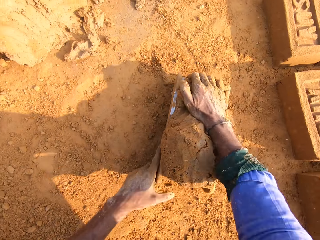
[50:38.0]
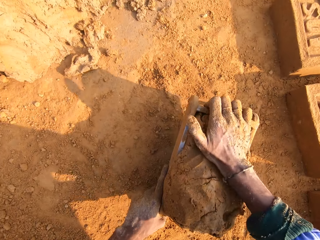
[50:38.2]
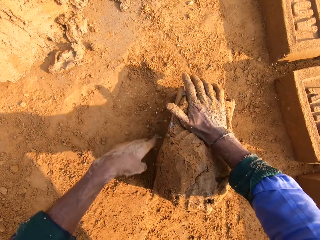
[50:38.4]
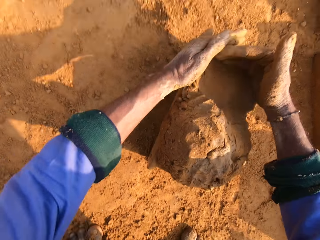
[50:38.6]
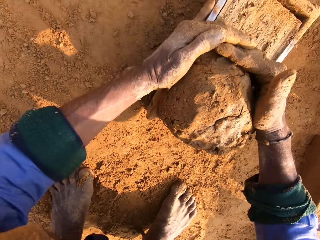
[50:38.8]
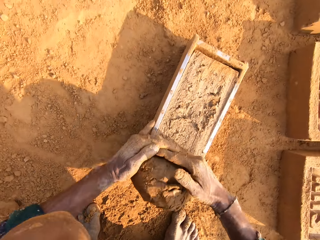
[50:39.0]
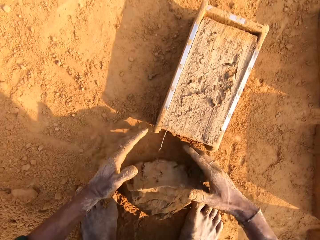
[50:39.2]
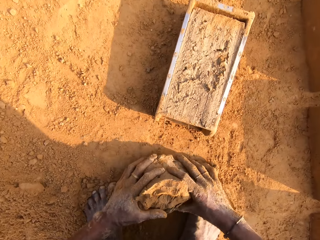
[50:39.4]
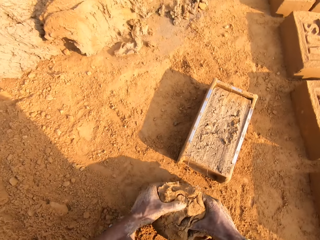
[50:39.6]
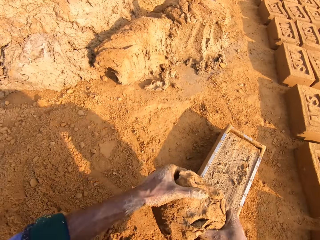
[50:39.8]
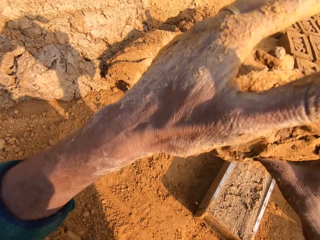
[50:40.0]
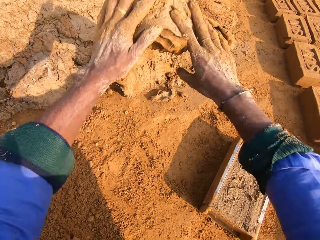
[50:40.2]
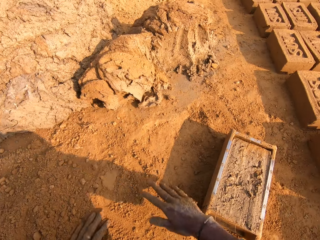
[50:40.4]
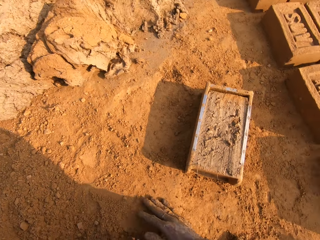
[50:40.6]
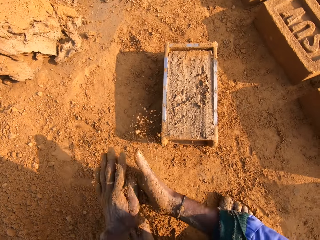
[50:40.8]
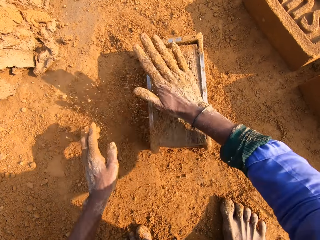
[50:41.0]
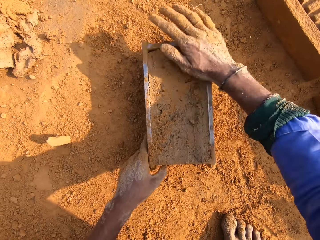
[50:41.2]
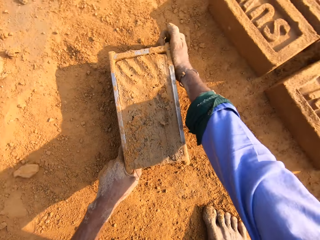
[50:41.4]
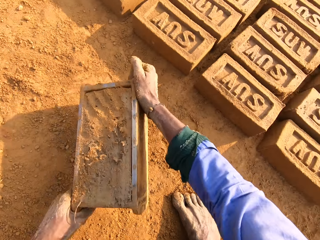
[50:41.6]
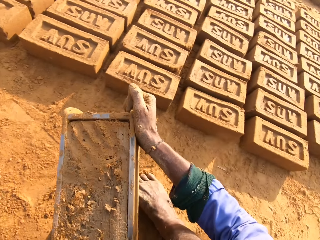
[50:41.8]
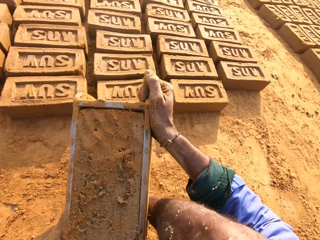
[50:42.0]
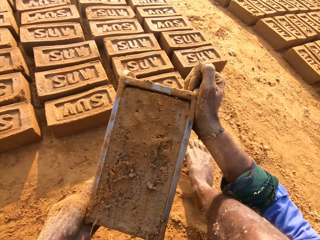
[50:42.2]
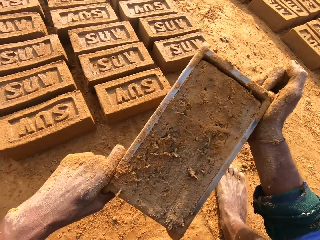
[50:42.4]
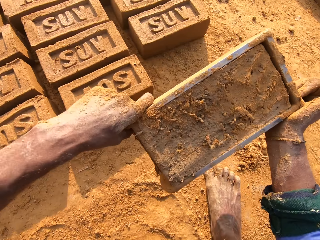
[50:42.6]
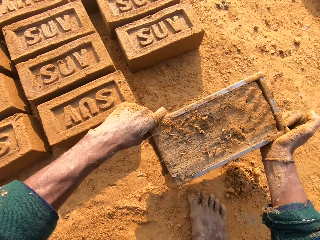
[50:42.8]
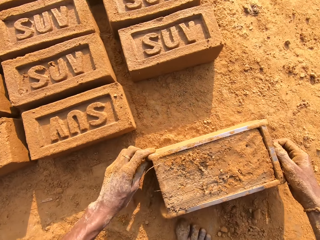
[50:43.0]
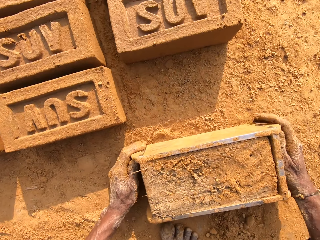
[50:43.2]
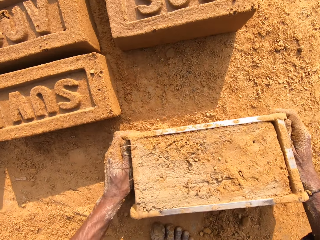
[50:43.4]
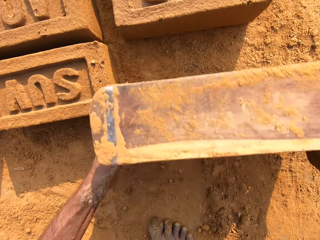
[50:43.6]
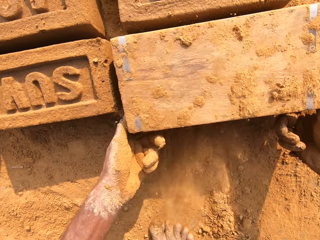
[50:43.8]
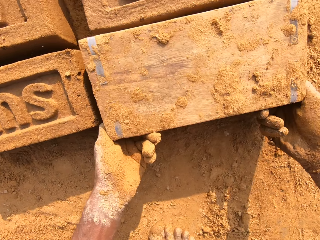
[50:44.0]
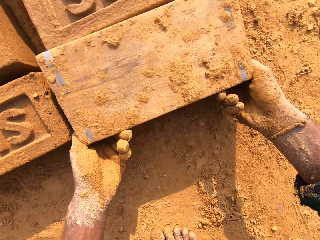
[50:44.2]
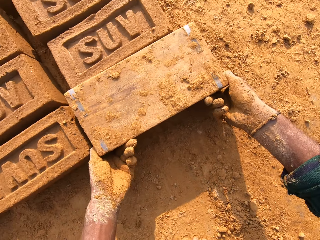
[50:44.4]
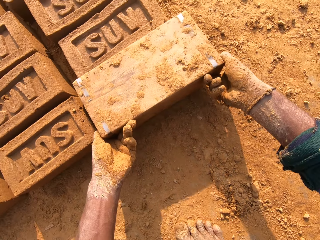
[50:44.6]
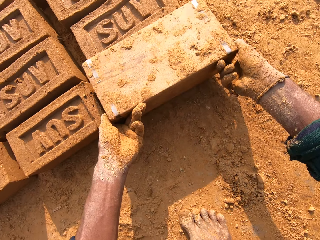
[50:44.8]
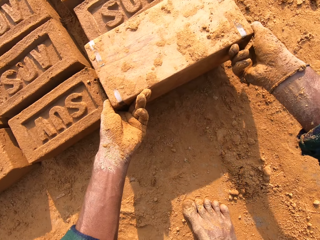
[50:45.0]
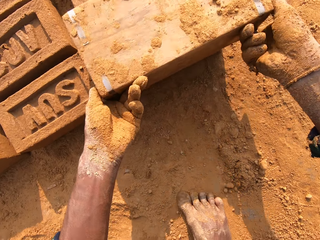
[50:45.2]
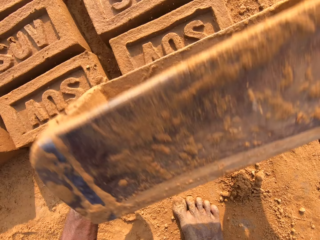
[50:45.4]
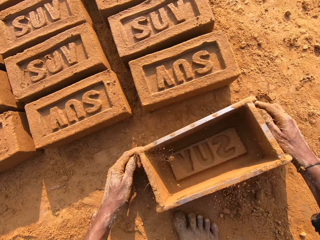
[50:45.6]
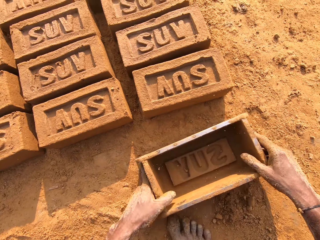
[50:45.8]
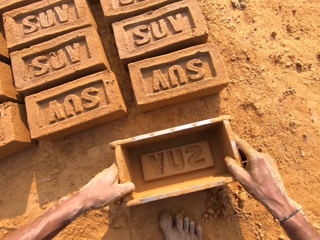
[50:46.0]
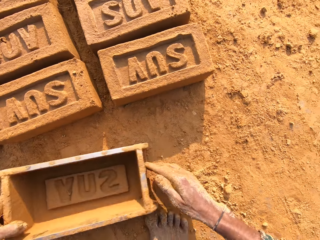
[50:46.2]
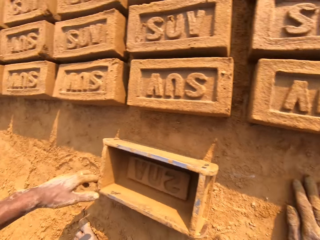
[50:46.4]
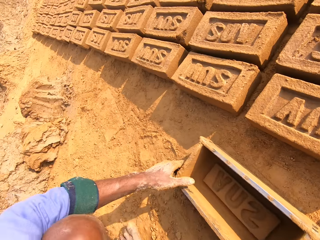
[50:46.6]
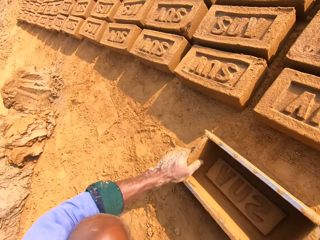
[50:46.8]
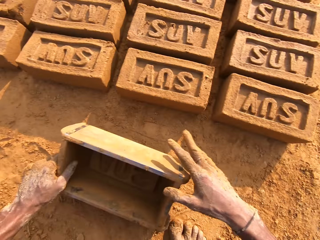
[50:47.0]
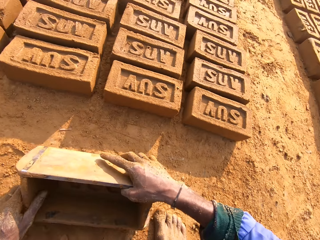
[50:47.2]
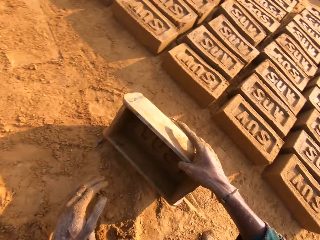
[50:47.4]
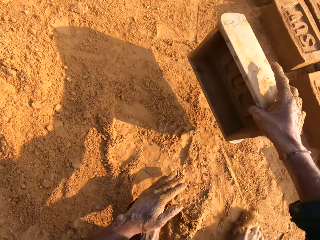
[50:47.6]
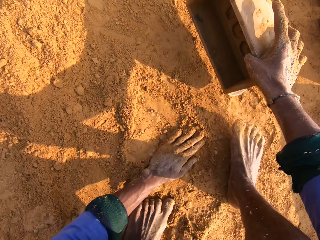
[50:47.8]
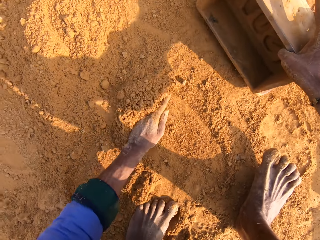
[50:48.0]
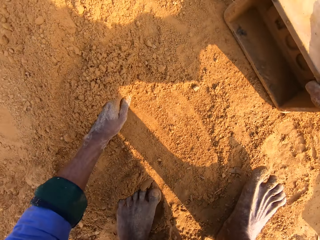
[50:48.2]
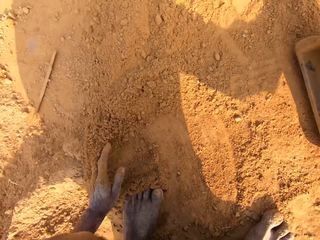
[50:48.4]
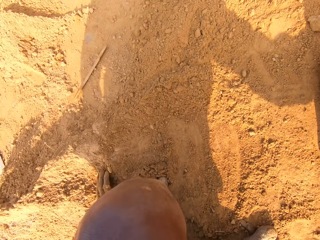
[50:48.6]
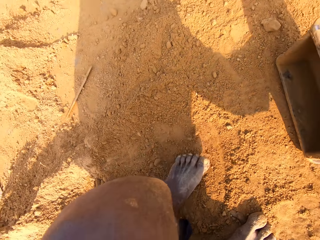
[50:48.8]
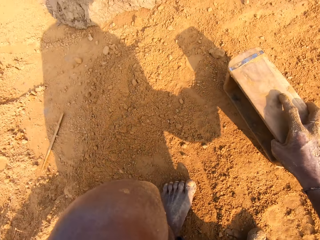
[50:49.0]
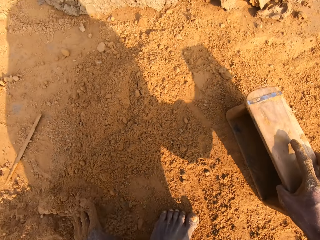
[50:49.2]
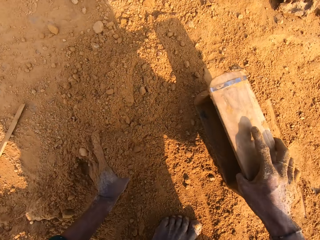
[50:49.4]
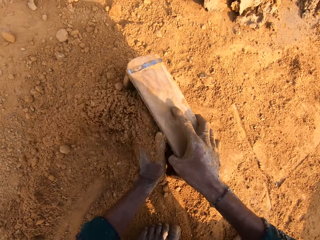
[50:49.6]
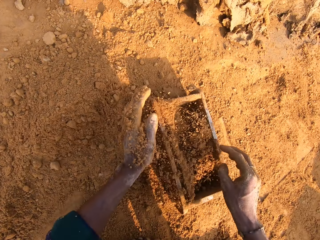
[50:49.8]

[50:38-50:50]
The camera wearer puts clay or mud in the brick mold. They press in the clay and cut the clay. They pick up the mud. They drop the clay on the heap. They collect soil and touch the soil. They put the soil on the clay. They pick up the brick mold with mud. They put the brick mold on the ground. They flip the brick mold. They remove the brick clay from the brick mold. They put the brick mold on the ground. They move the brick mold. They collect soil.

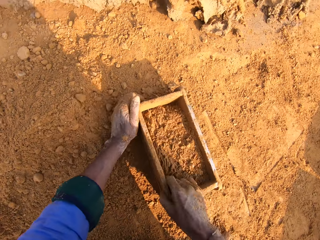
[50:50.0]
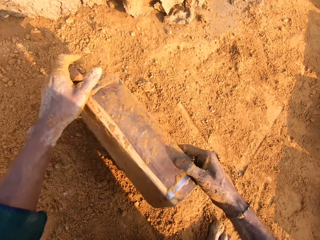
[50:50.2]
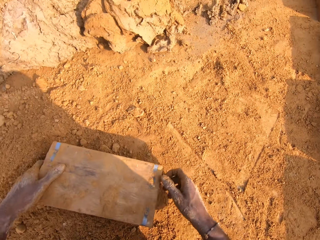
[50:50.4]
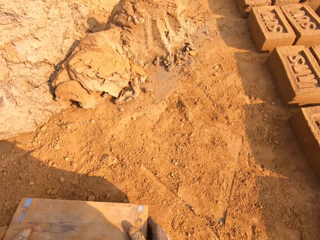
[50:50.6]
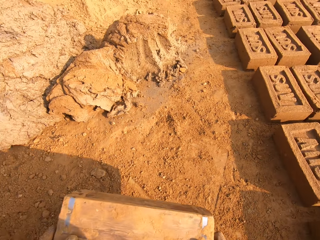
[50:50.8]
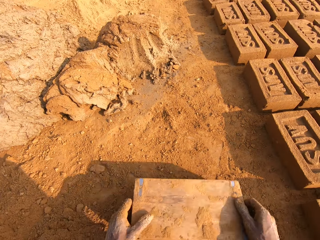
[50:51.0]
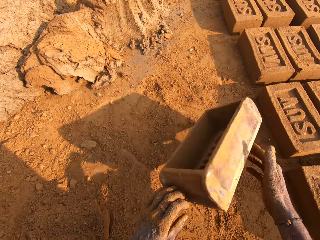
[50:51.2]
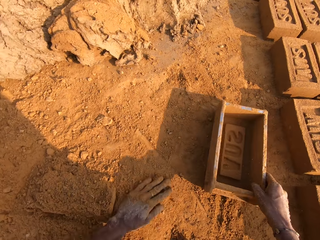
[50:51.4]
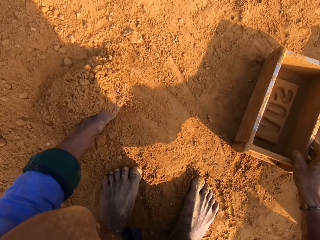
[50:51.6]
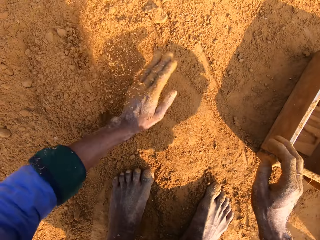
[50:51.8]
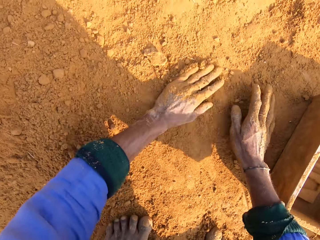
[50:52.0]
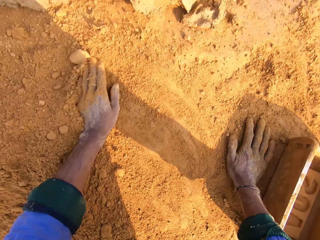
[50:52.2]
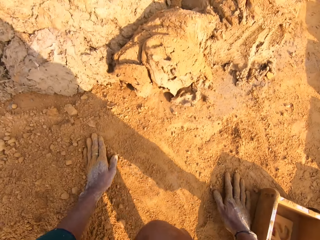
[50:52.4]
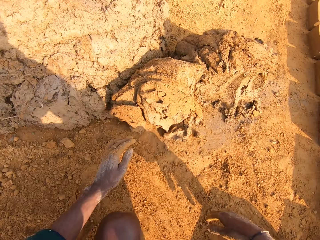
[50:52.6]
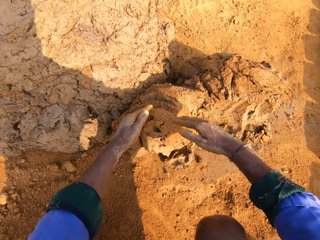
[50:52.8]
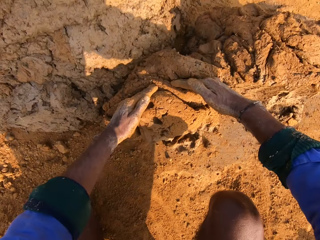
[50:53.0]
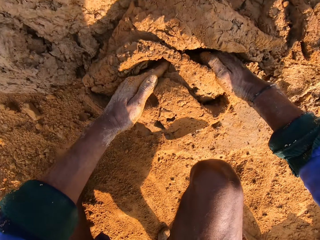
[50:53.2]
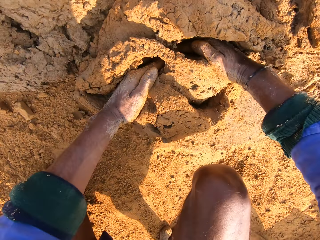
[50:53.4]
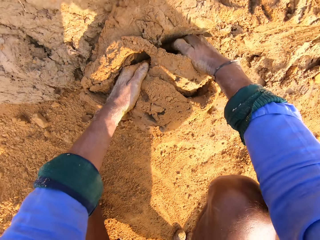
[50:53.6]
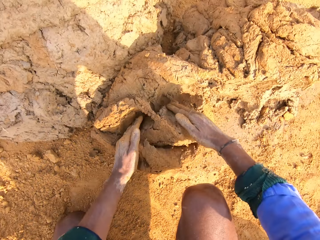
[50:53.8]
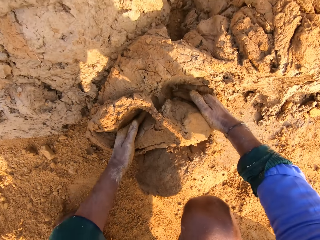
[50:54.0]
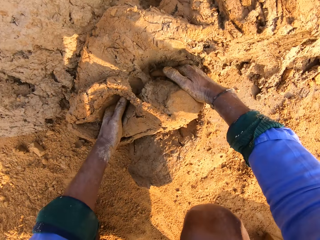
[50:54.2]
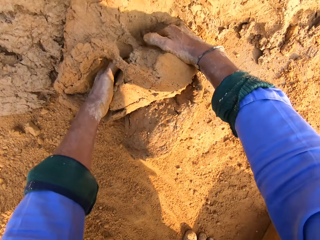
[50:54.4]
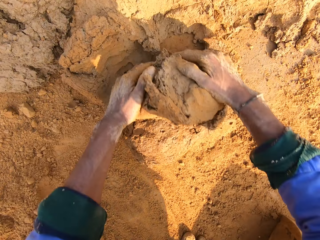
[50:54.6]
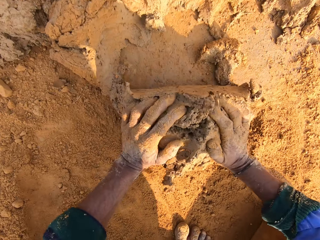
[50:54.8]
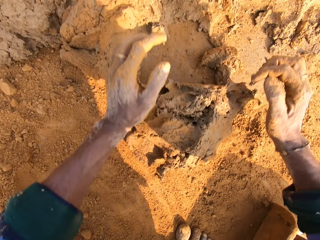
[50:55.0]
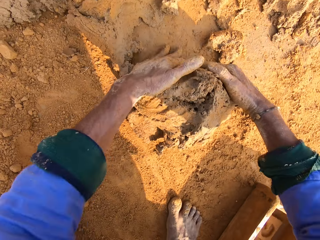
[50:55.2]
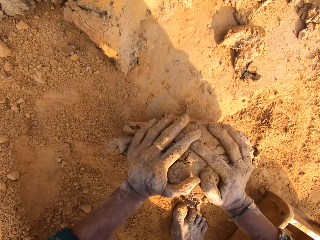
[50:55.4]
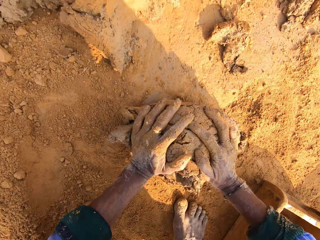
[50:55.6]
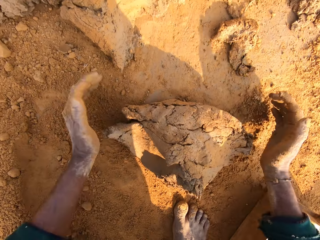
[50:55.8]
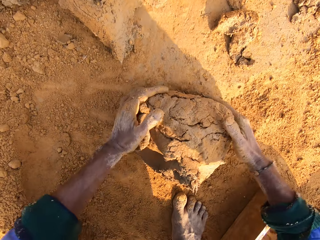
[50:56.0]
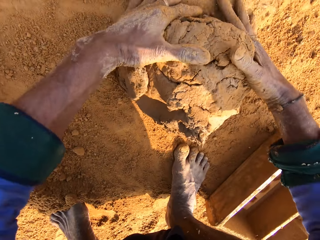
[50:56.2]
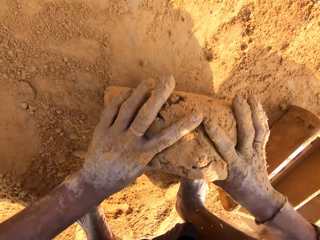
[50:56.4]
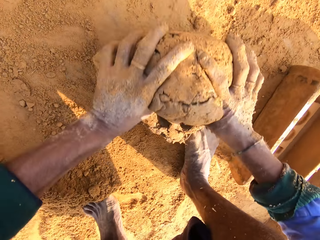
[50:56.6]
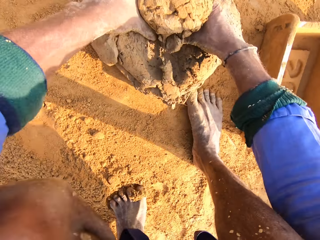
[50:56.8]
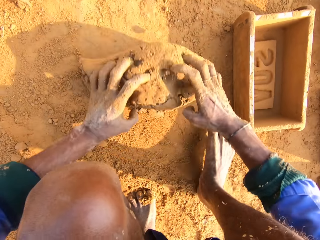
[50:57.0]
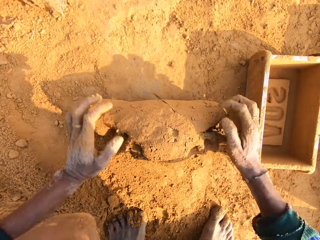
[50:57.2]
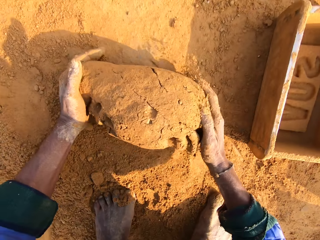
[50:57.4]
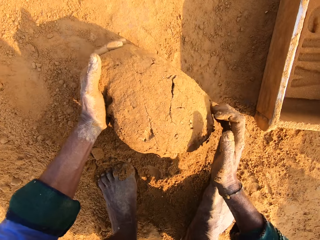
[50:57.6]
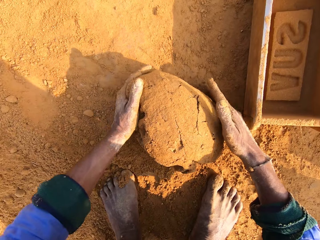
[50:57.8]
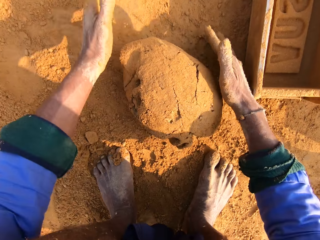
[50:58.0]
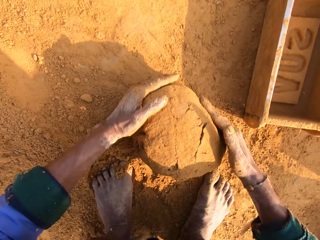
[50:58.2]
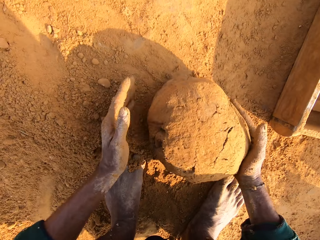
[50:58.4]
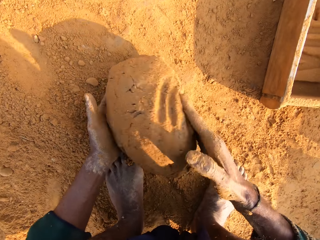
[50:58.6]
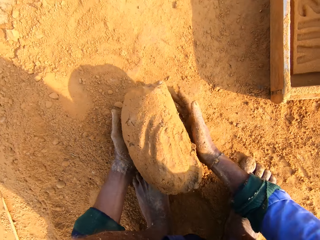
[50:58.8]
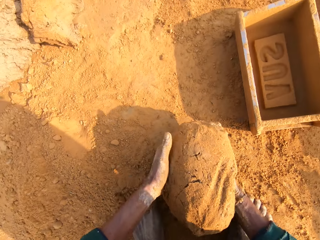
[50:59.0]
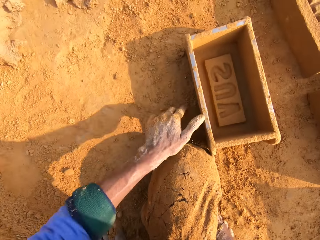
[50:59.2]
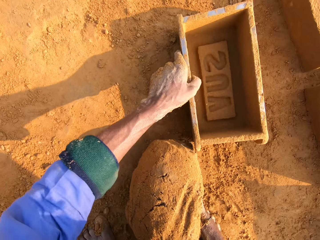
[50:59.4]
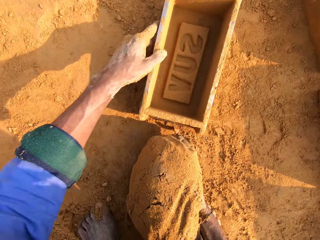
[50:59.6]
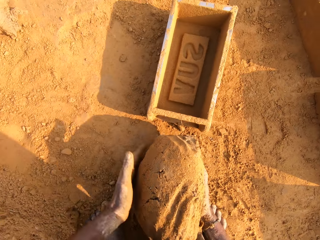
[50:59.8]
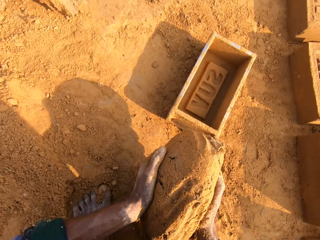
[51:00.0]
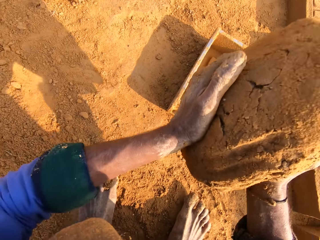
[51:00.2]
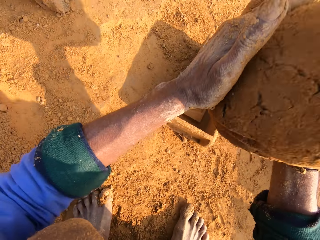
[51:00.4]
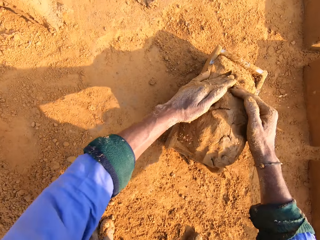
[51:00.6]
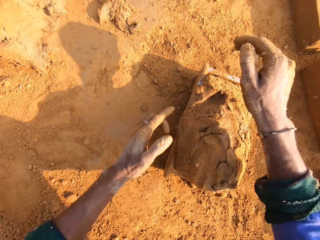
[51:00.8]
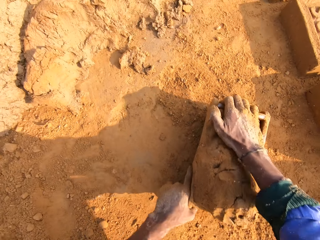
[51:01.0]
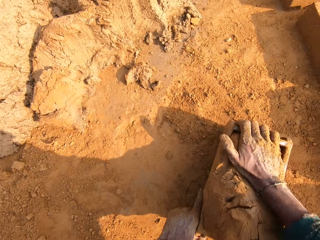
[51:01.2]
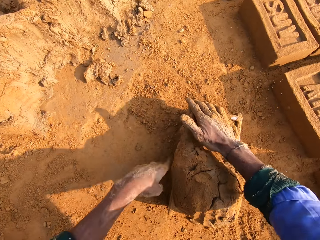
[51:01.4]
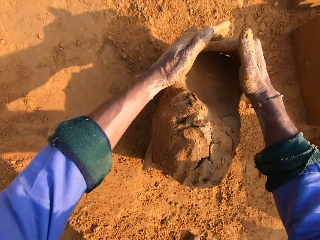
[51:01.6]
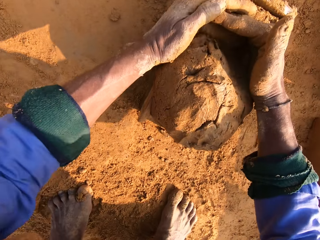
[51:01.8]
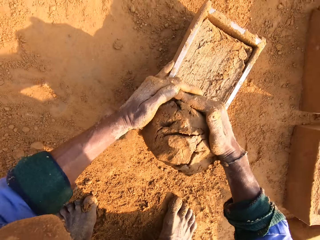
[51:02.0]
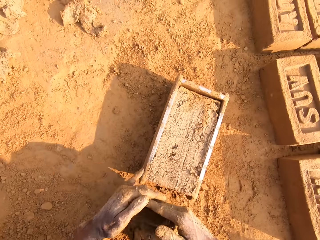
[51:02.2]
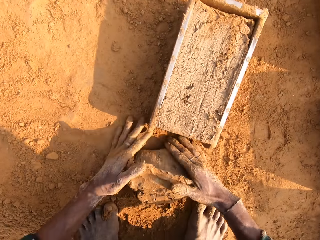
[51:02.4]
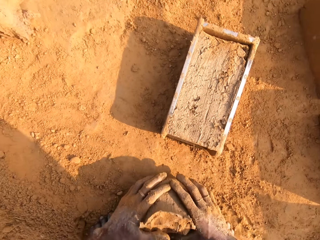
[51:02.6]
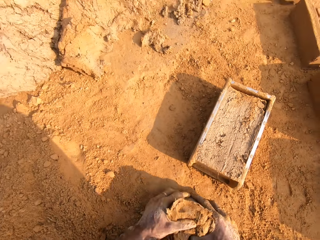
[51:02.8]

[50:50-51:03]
The camera wearer puts soil in the brick mold. They pour the soil. They remove soil in the brick mold. They throw the brick mold on the ground. They spread the soil with hands and touch the soil. They cut clay or mud with hands. They roll the mud. They mold the clay. They pick up the mud. They pick up the brick mold. They move the brick mold. They put the clay in the brick mold. They press in the clay and cut the clay.
